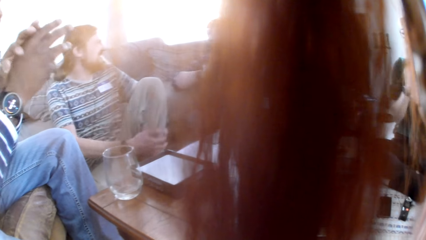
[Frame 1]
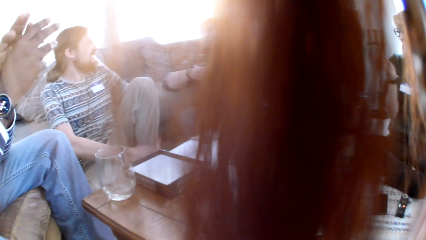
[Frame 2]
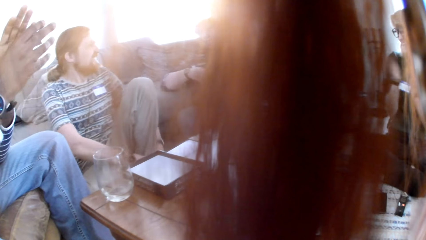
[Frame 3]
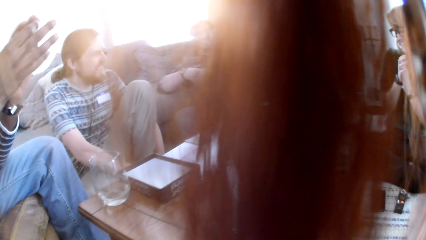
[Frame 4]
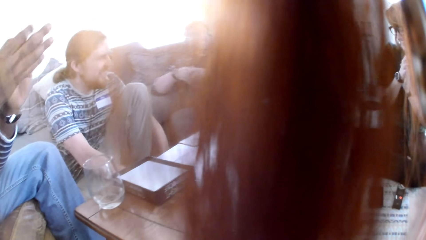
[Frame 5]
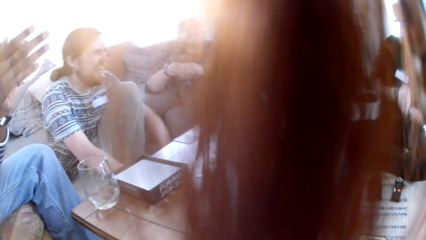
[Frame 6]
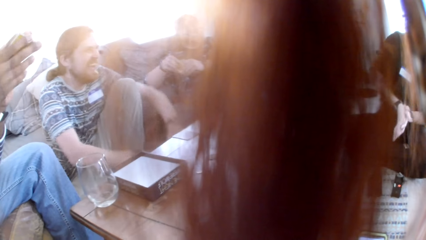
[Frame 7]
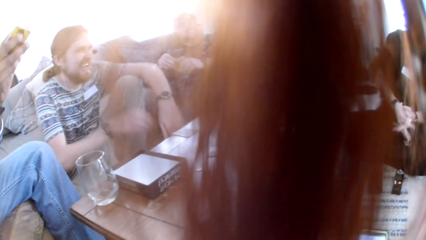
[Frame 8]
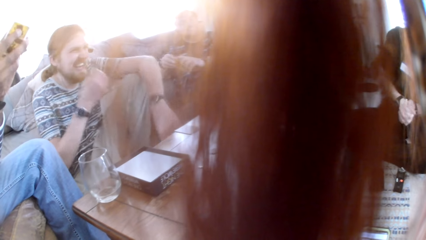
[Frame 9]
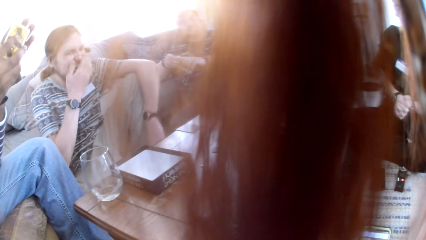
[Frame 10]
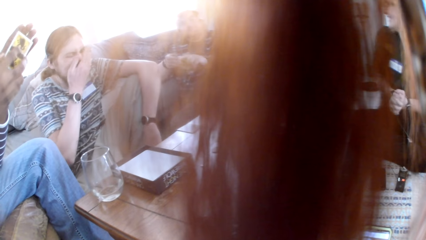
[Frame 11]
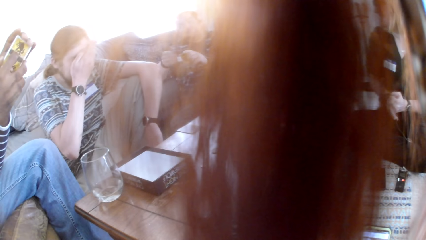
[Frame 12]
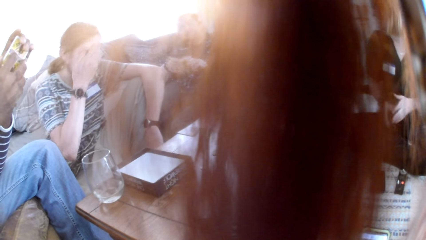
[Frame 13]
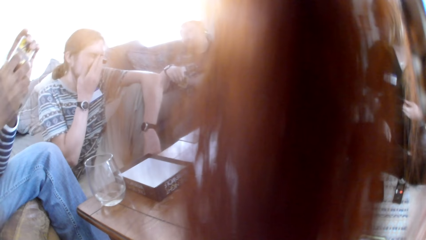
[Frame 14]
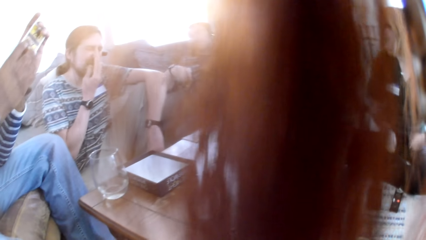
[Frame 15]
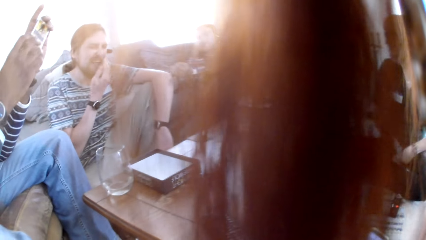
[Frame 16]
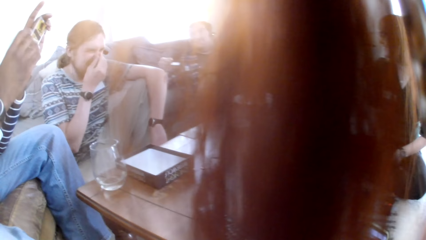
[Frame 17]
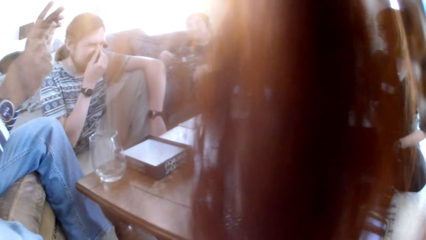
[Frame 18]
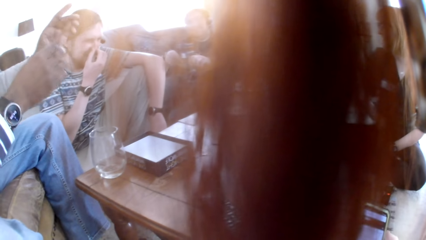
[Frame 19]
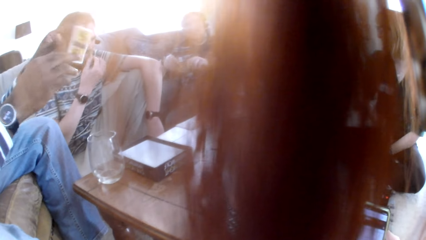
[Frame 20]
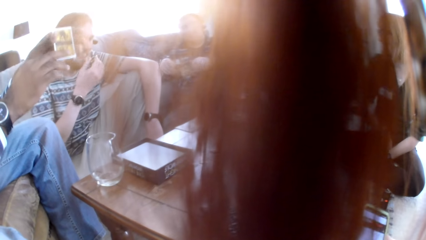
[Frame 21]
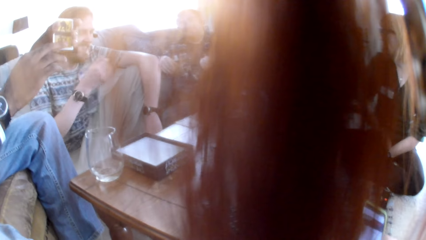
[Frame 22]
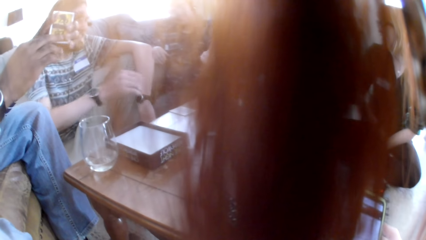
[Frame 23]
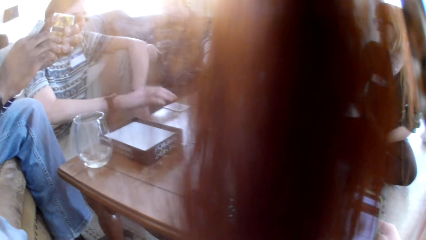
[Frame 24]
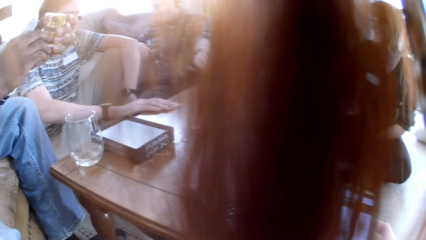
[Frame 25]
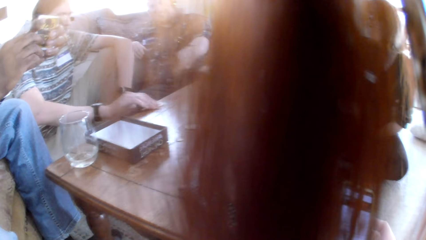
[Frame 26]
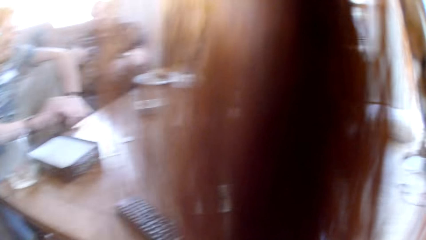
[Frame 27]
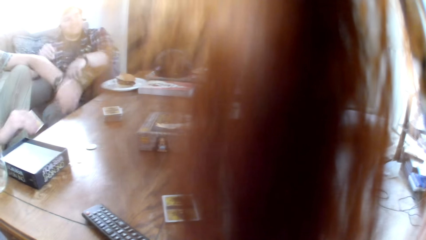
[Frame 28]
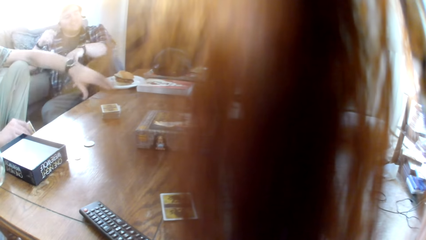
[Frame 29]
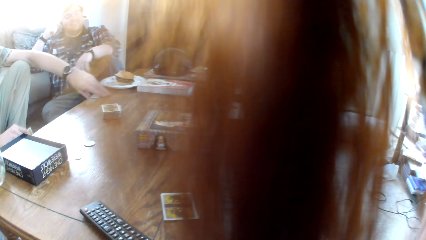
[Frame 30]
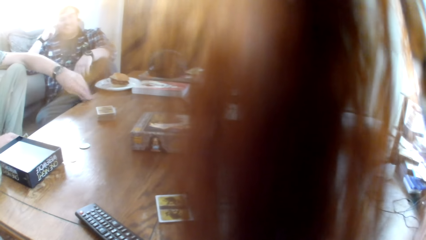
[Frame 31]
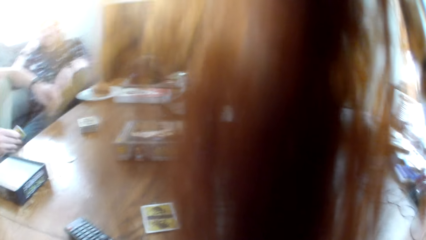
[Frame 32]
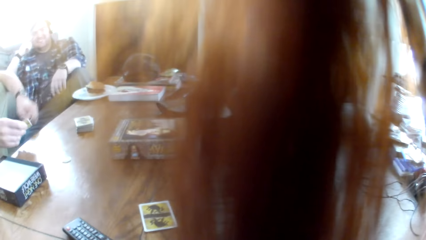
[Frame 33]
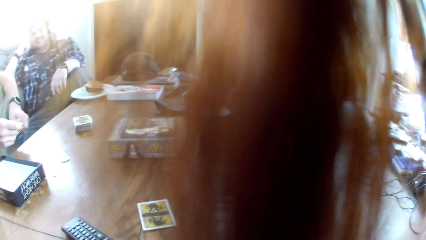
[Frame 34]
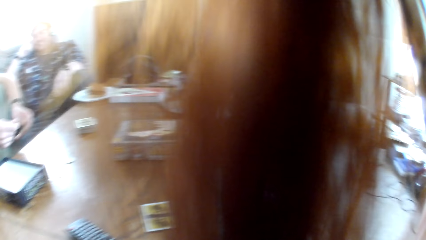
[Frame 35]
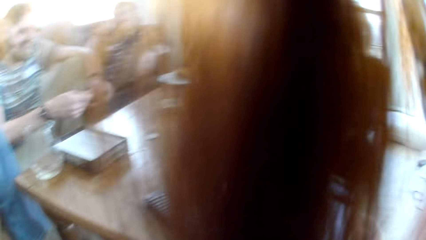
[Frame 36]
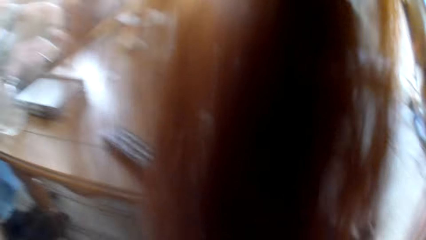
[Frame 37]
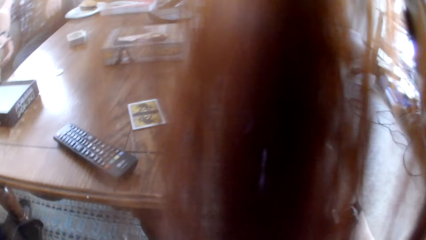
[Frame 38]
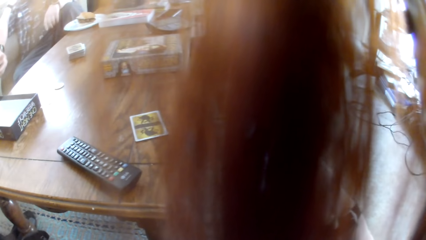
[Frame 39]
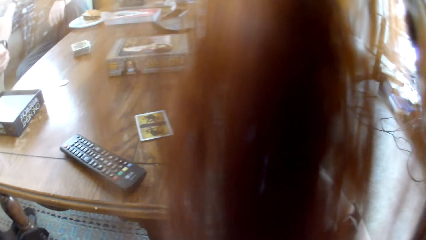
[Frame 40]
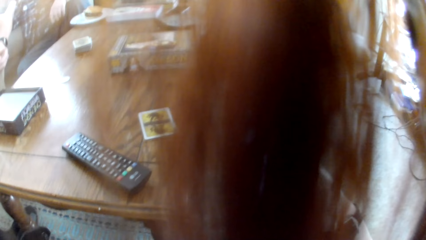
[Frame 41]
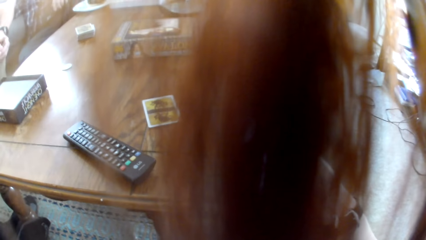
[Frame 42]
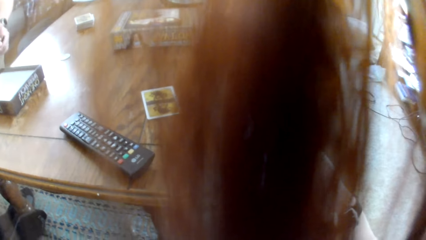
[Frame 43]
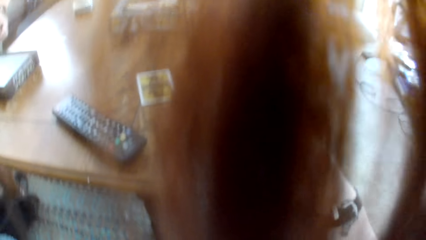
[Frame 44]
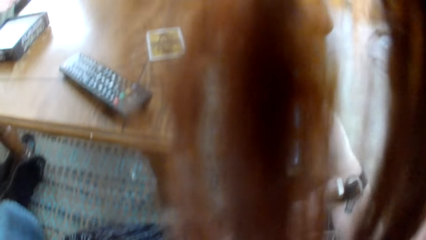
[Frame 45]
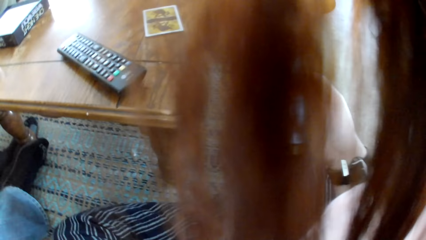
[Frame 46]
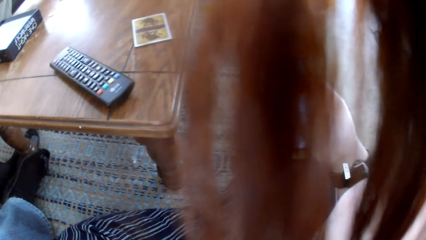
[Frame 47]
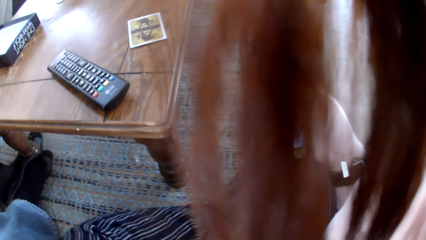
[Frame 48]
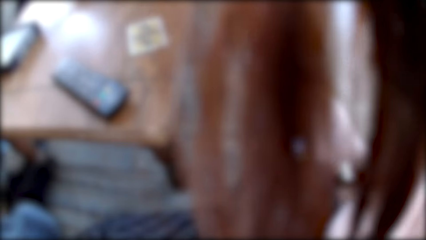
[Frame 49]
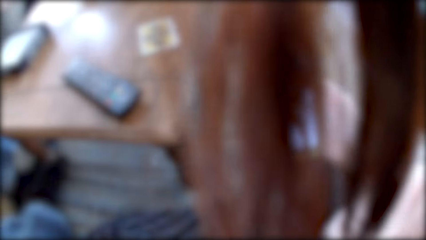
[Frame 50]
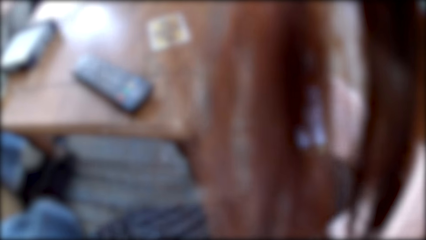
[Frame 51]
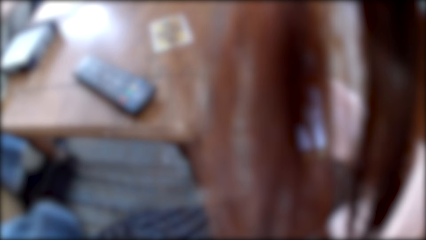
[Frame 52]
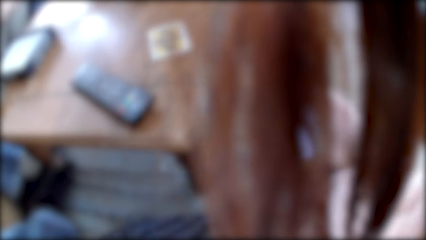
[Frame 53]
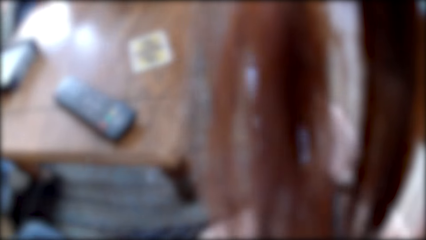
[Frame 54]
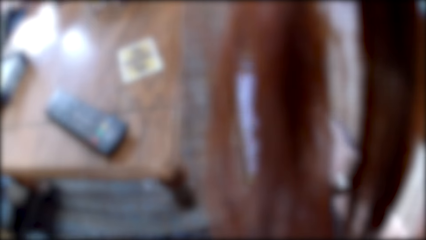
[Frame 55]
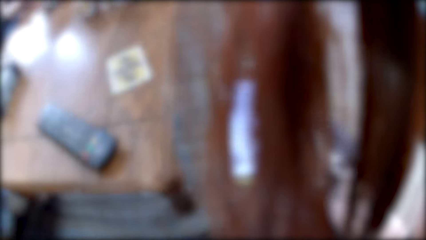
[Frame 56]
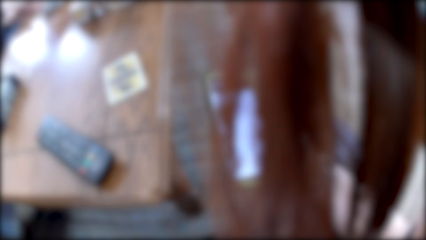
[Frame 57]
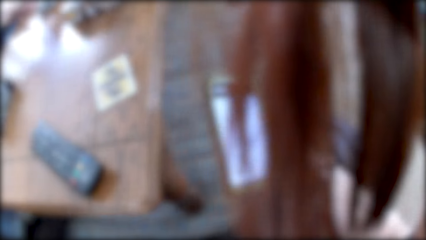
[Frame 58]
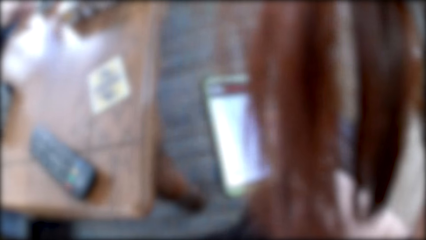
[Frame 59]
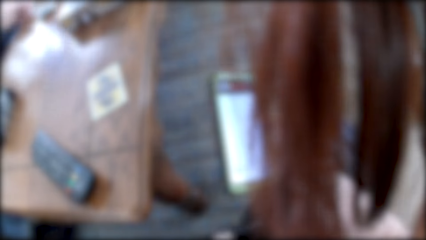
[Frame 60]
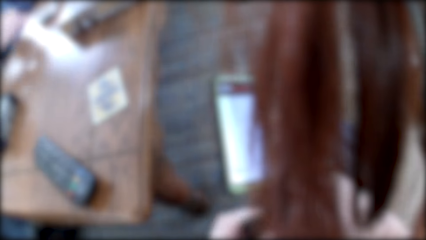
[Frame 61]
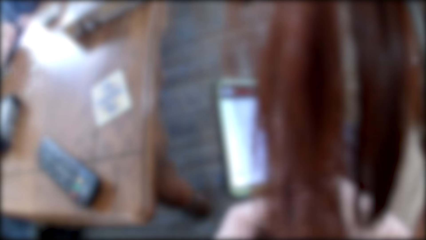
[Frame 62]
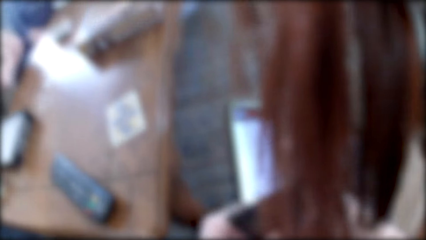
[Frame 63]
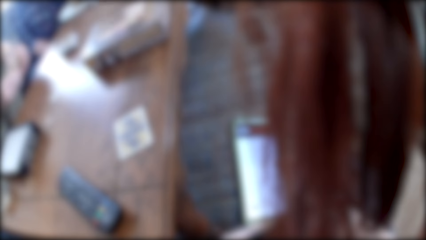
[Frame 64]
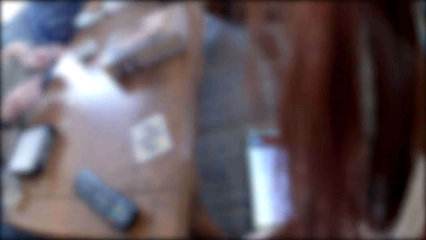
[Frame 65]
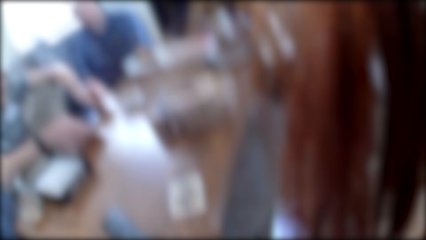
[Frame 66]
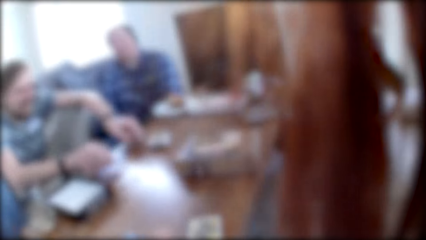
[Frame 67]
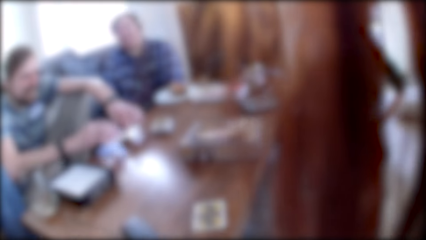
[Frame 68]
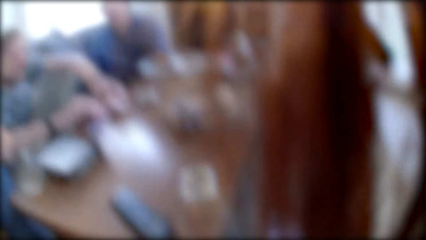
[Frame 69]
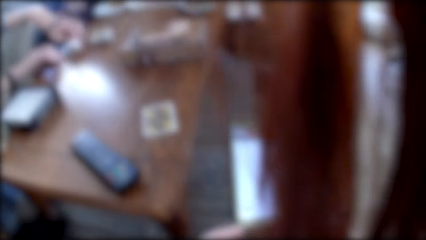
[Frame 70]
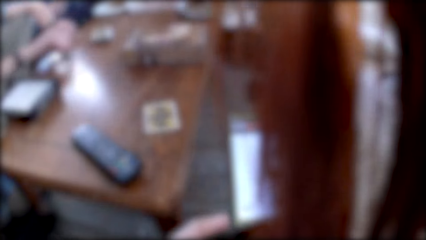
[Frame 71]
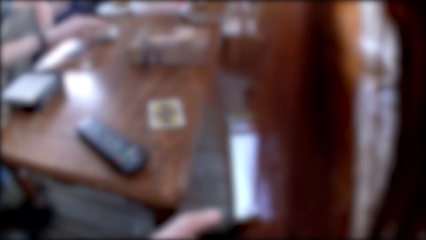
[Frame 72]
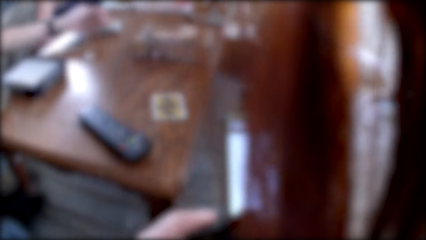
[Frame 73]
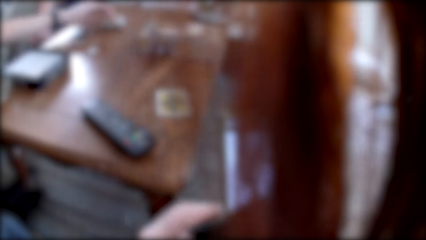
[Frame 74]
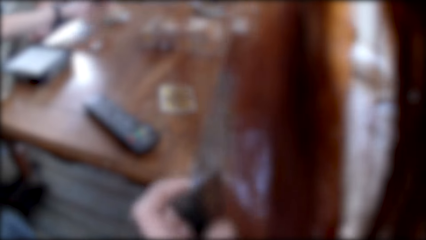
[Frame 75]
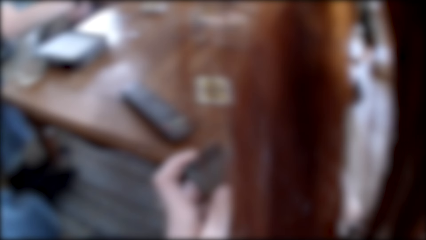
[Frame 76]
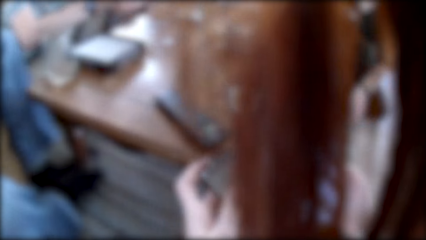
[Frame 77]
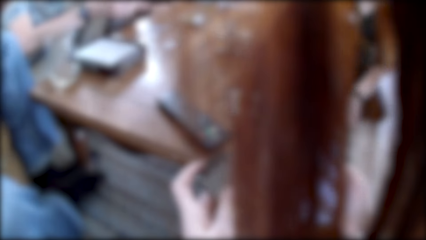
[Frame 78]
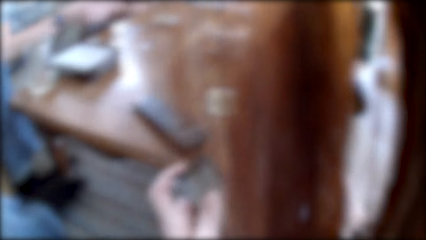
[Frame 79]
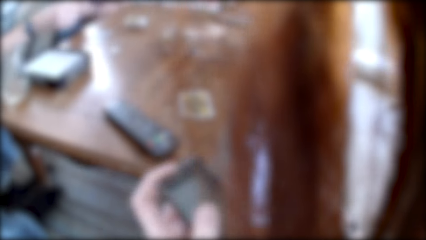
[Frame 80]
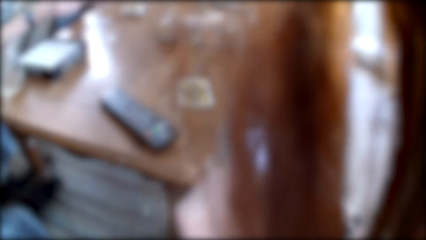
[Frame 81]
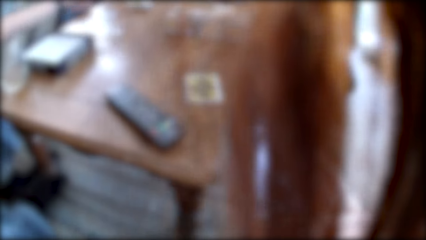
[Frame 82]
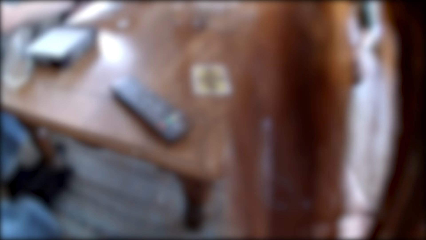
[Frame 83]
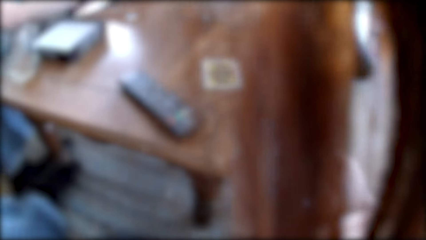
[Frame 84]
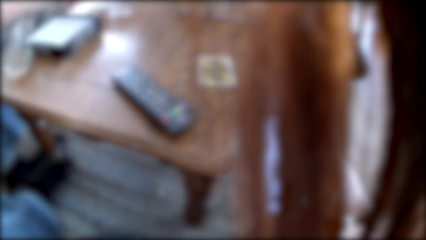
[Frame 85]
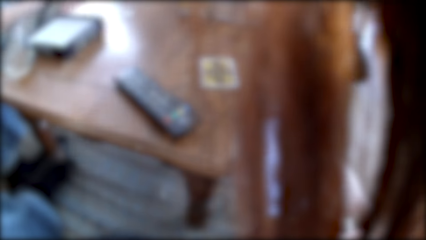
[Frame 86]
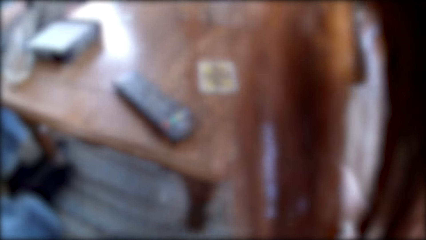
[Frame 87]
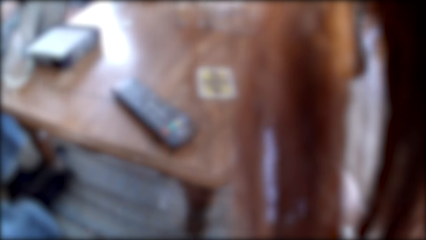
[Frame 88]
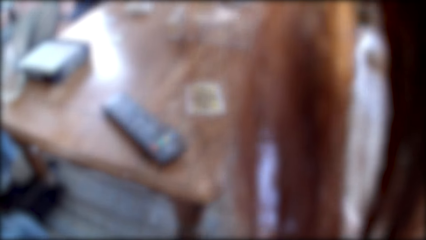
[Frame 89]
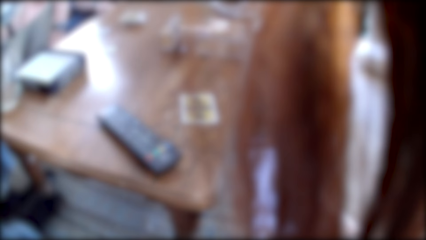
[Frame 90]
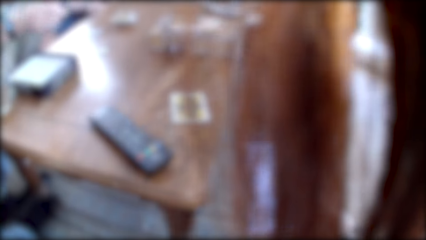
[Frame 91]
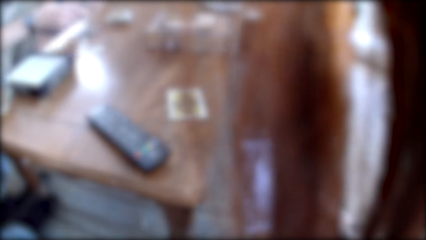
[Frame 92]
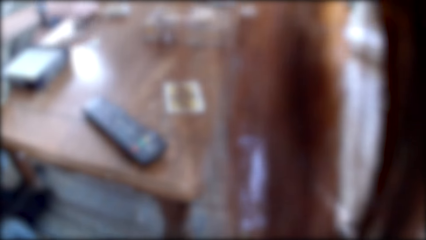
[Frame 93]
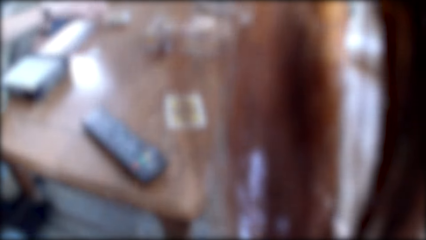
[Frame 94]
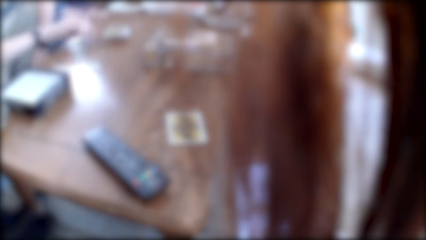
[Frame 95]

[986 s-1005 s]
A woman claps the hands. A man touches the face. The man picks up the board game card from the table. Another man holds a board game card in his hands. The camera wearer talks with the people in the group. They use a phone and hold the phone with their hand. The first man picks up a card. The camera wearer holds the phone with their left hand. They use the phone.
